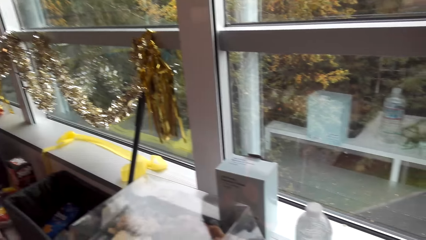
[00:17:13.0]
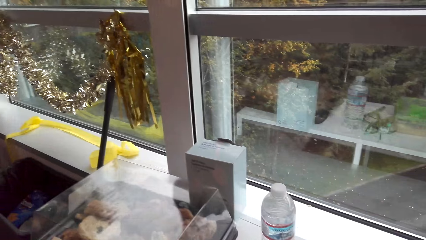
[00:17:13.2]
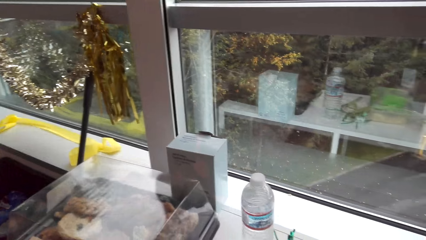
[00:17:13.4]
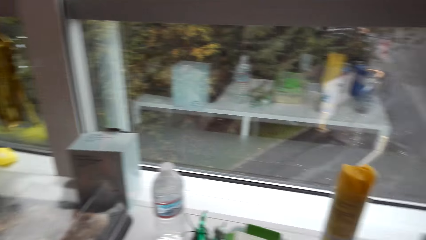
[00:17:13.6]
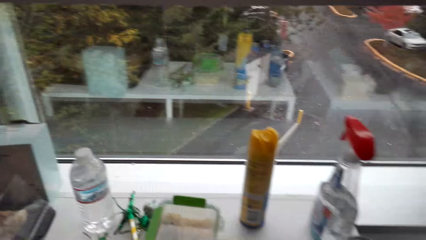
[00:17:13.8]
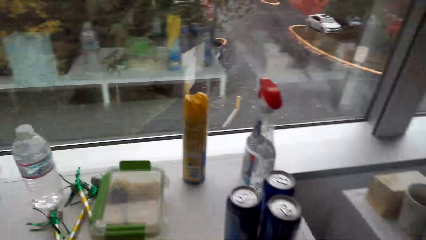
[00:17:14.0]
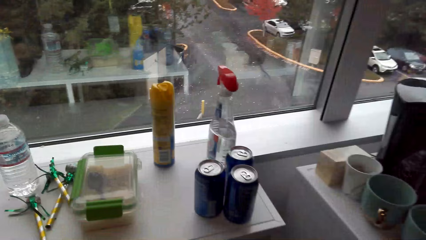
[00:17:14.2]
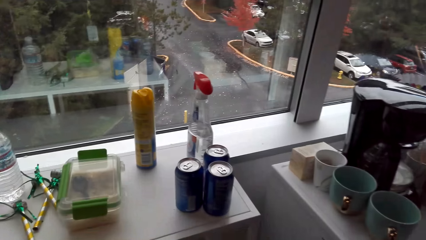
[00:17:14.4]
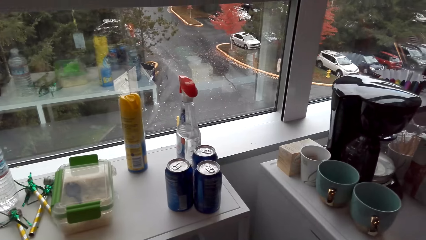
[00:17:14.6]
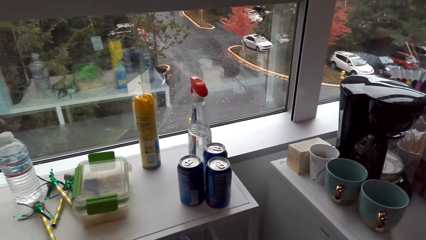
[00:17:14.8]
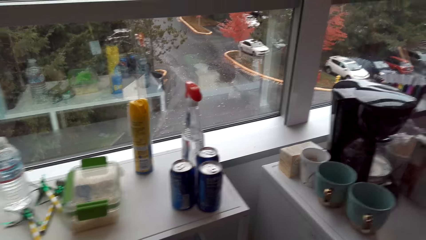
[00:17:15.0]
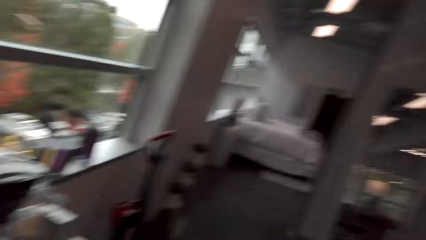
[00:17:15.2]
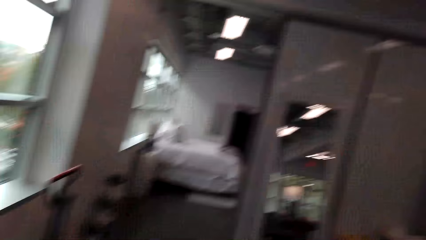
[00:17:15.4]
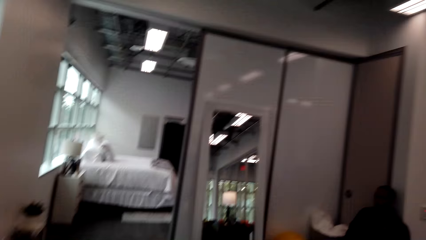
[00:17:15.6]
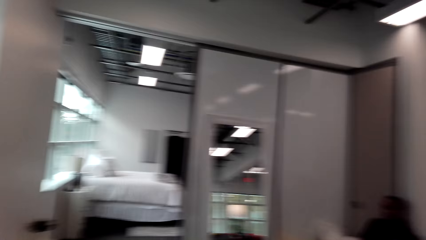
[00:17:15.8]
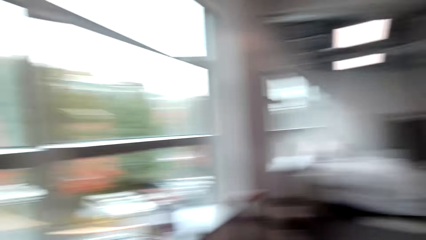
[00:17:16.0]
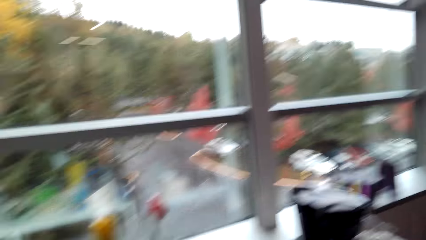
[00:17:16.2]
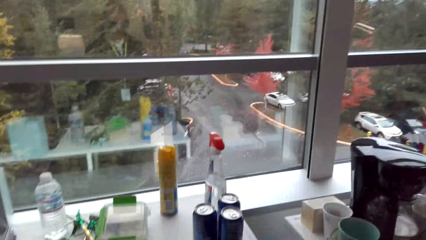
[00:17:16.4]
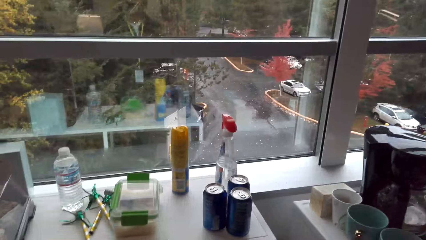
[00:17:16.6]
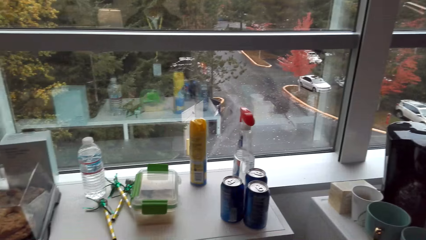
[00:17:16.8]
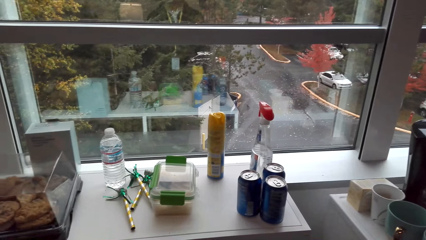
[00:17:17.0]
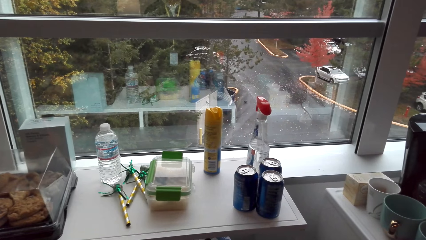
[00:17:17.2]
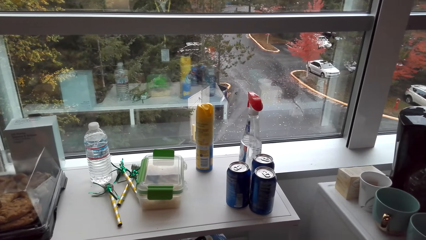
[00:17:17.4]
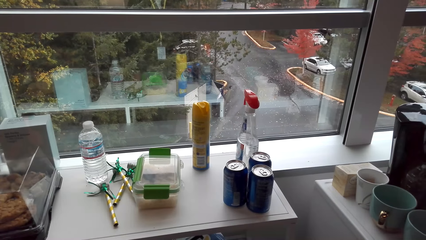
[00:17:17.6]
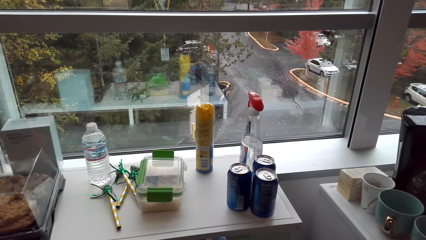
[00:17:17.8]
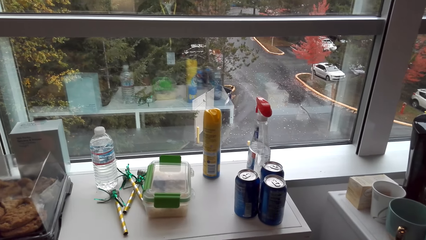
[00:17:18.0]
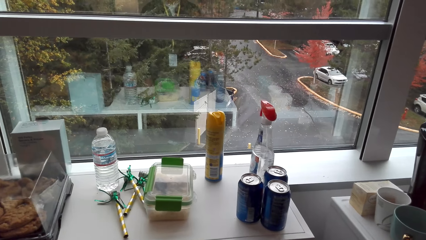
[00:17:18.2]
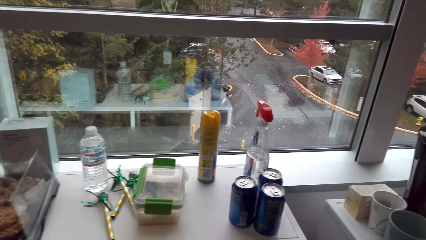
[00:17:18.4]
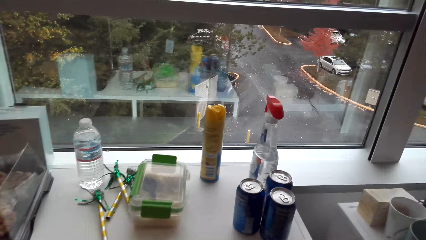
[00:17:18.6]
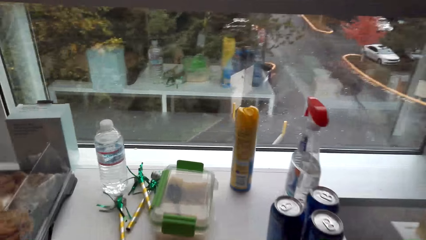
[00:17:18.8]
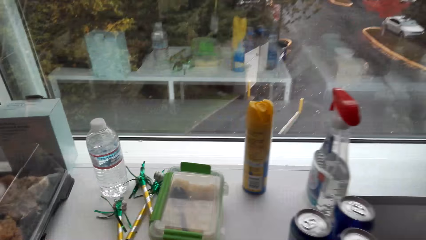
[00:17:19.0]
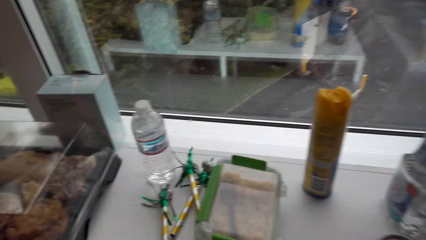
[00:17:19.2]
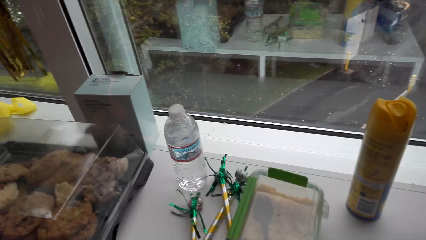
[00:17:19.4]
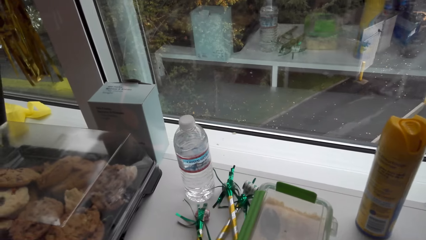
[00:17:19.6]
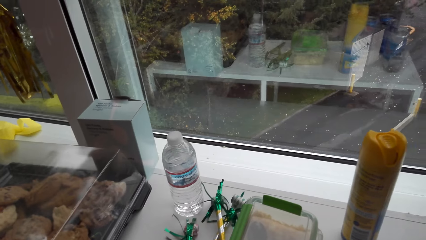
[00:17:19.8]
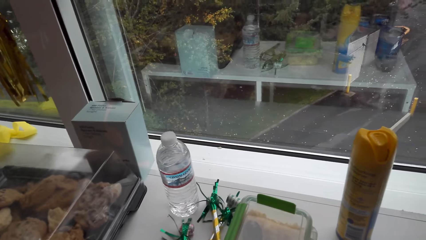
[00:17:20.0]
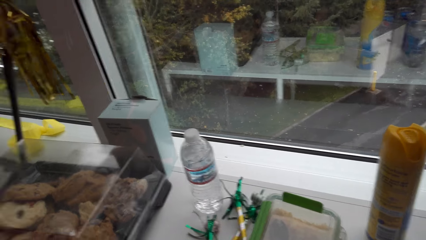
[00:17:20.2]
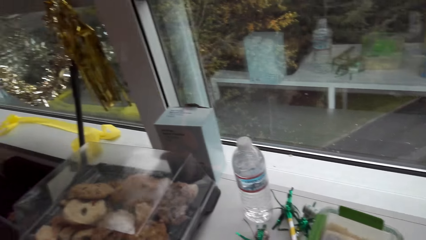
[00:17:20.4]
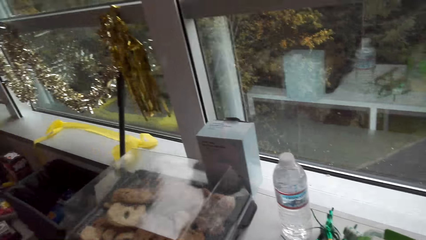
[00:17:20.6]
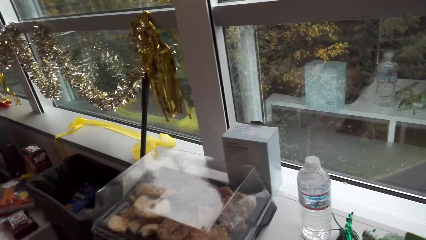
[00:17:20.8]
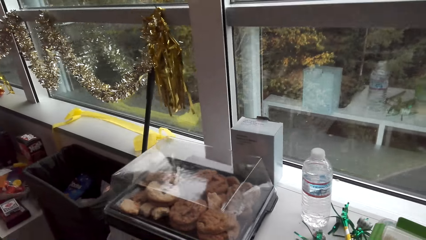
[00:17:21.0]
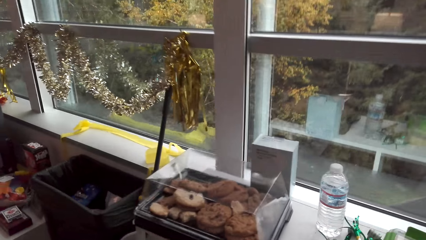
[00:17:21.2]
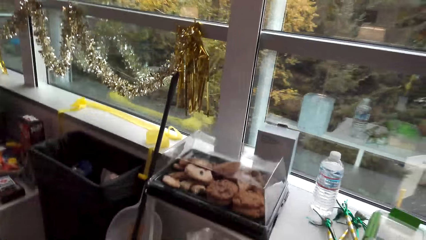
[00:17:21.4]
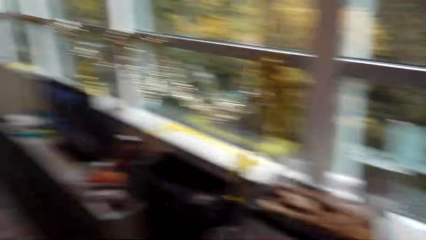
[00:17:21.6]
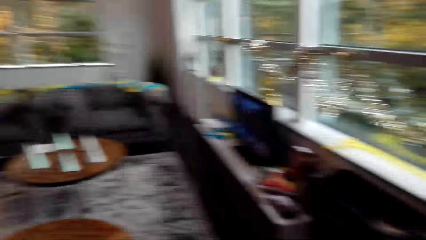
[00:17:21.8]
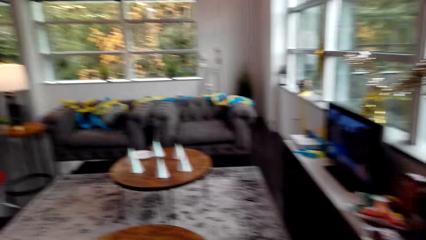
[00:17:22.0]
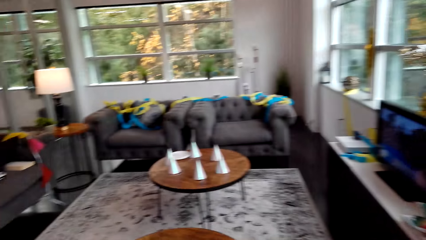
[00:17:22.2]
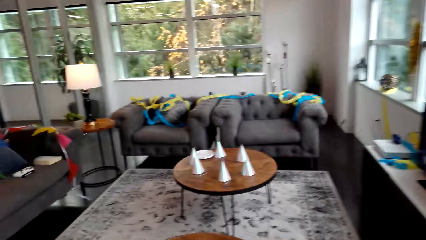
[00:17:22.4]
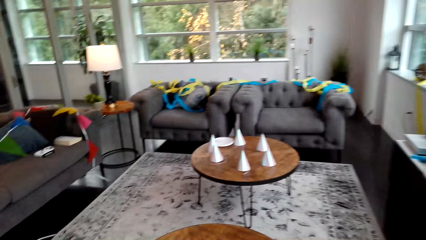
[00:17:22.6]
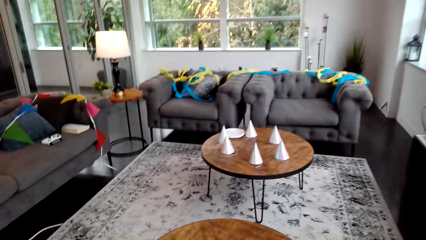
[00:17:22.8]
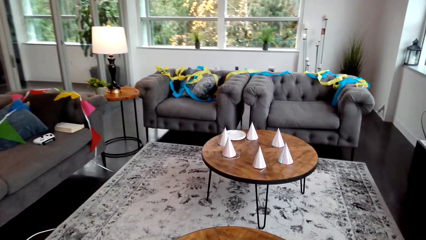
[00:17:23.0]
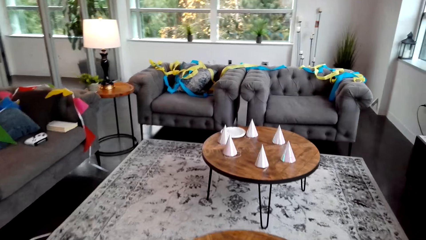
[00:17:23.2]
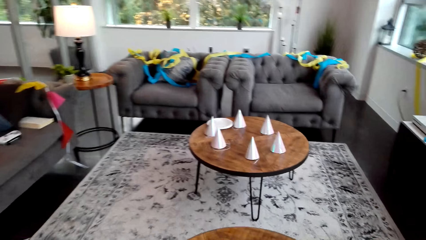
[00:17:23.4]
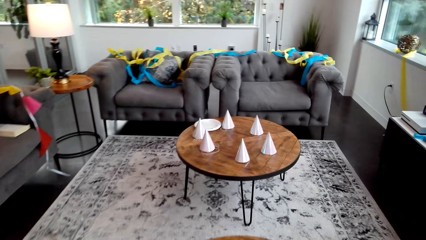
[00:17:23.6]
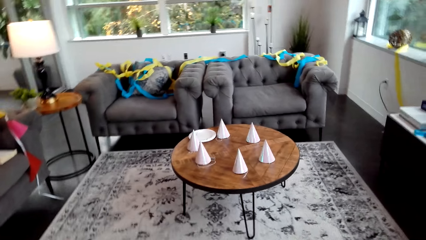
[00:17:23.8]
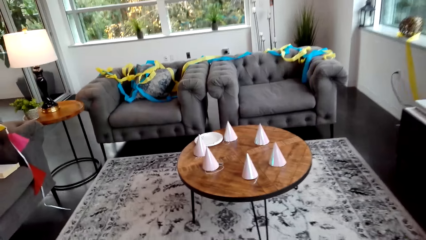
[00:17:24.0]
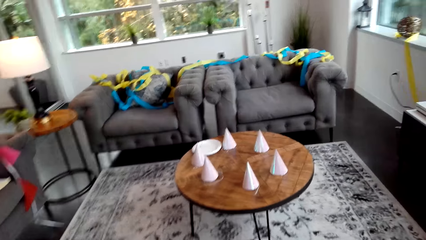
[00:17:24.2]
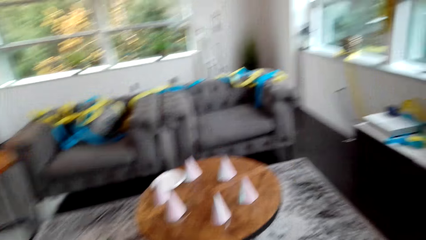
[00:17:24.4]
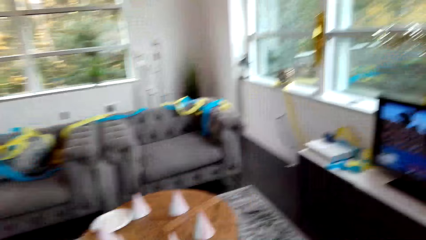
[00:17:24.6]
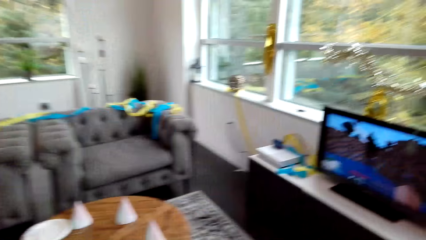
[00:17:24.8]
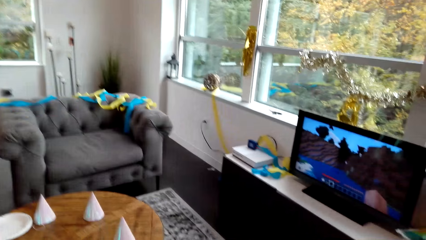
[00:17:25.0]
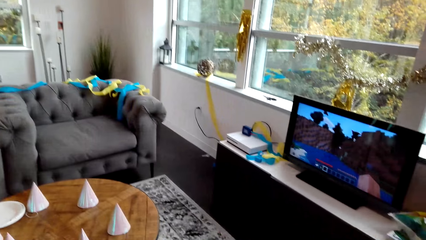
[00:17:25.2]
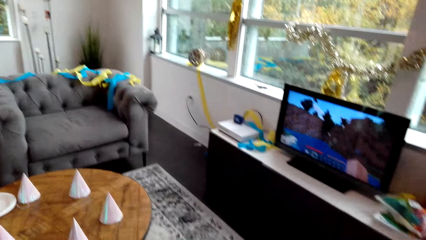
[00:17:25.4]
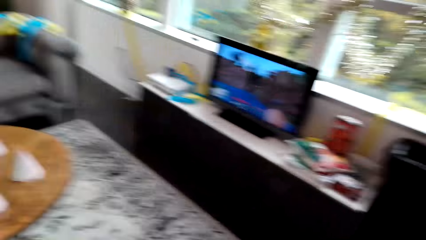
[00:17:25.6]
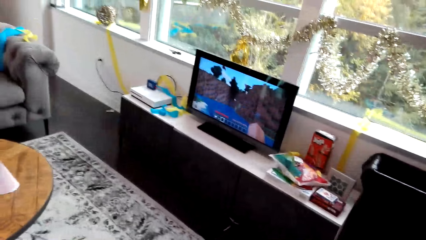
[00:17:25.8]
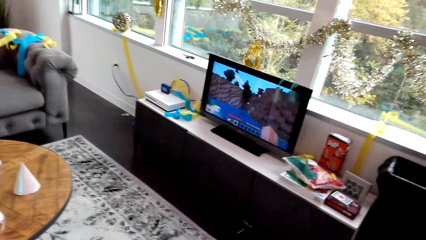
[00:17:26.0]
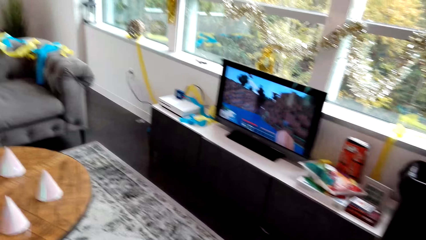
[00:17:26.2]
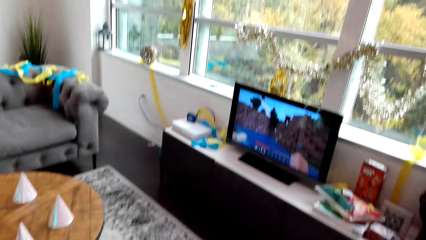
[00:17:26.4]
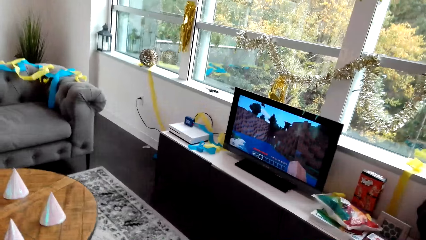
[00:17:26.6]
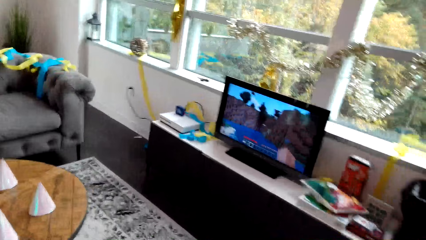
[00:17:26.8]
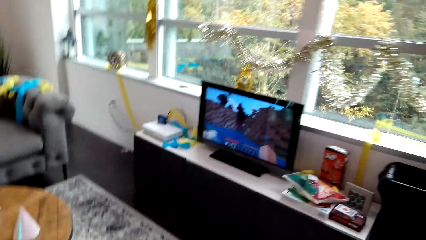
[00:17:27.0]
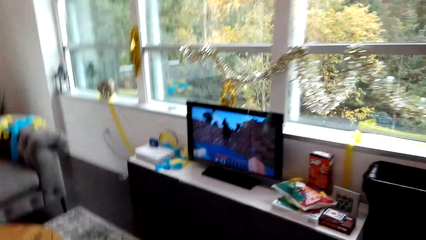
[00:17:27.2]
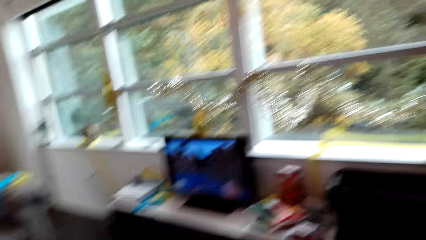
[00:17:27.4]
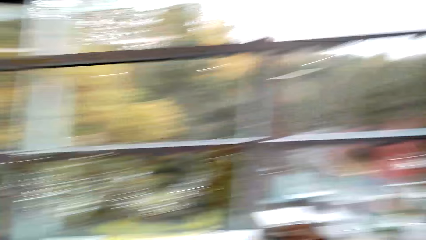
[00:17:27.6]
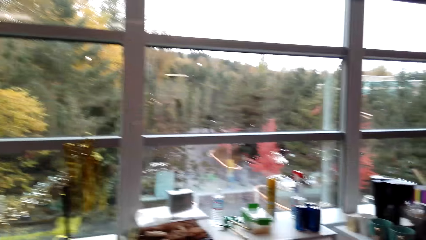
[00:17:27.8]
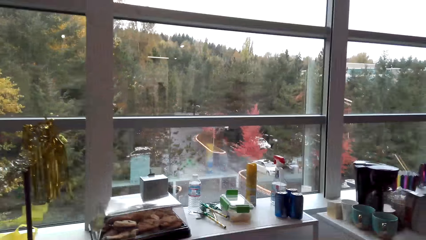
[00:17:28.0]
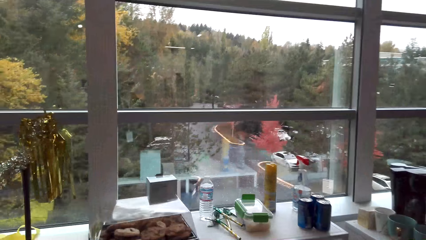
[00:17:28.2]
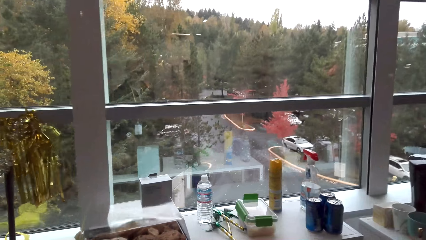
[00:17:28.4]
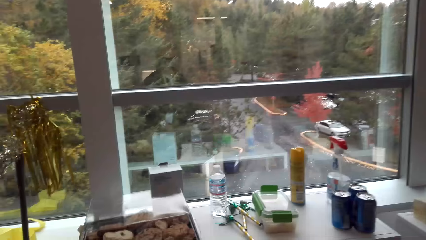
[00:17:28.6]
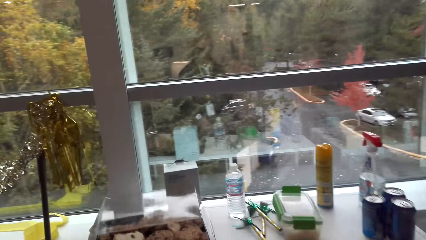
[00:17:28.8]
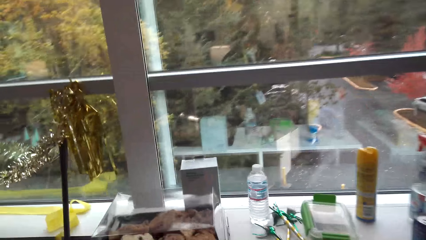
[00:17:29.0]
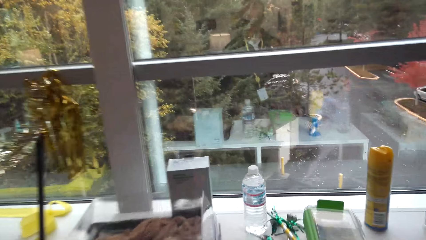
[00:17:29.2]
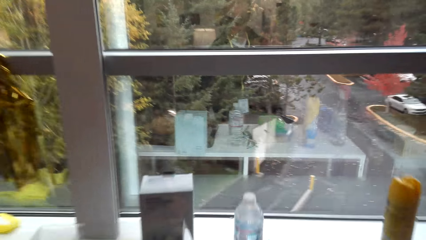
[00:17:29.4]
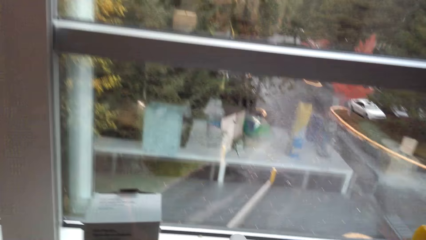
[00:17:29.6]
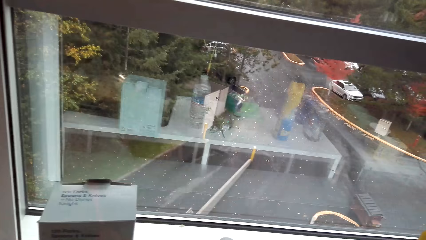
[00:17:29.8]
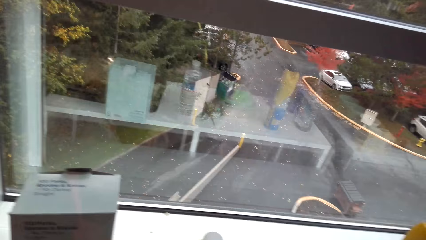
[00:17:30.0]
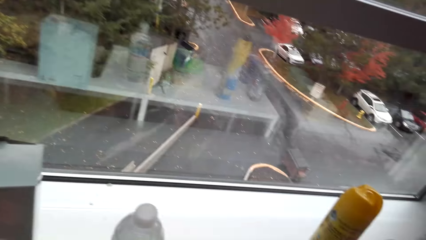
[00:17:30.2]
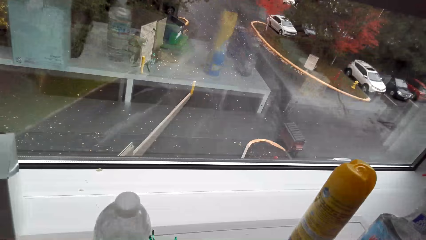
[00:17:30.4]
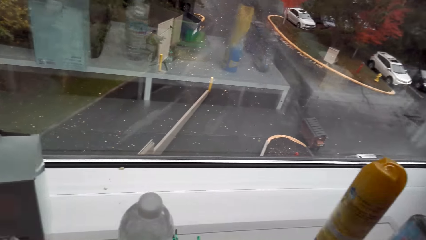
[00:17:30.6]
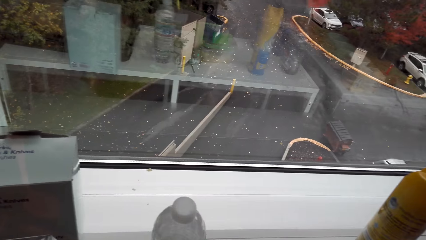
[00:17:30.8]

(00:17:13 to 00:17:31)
The camera wearer looks around. They look around again. They move around the room and look around.
